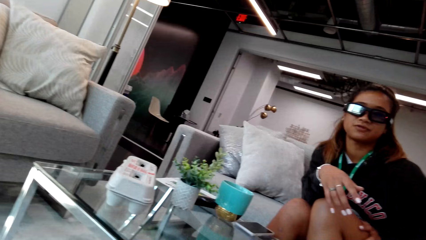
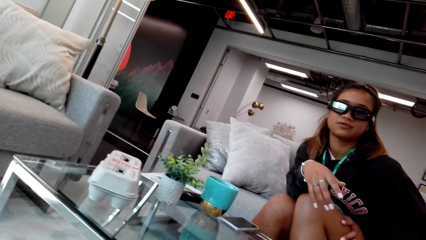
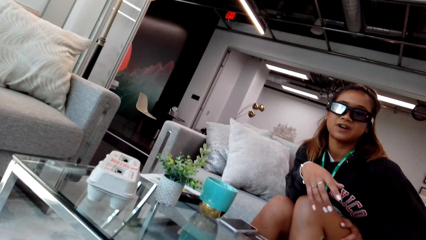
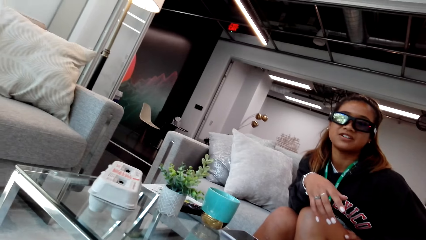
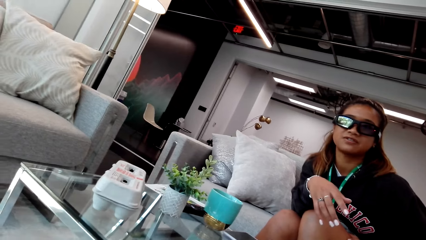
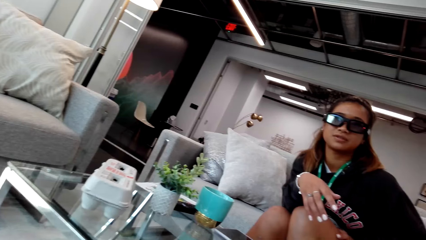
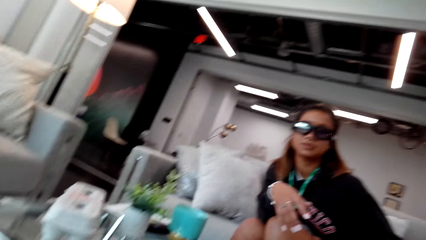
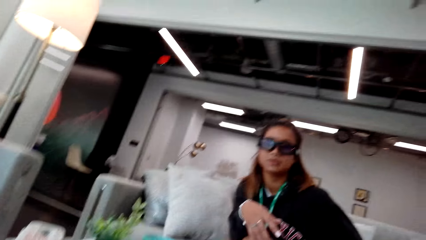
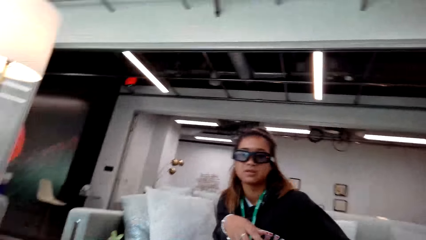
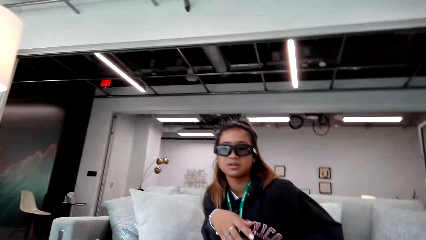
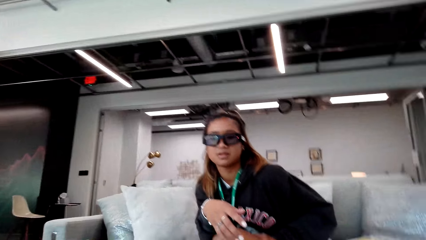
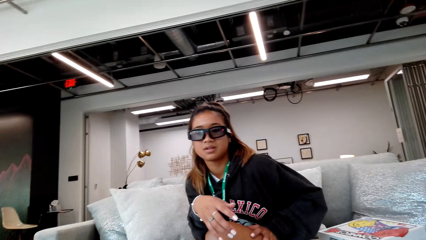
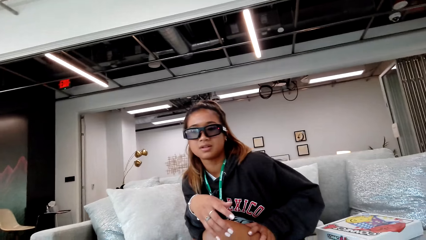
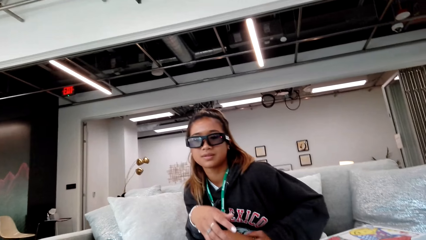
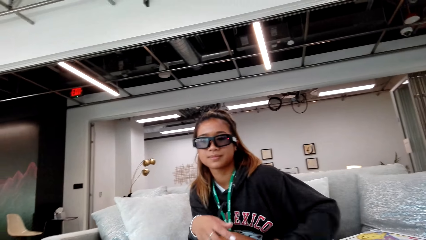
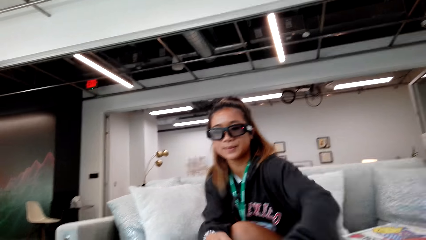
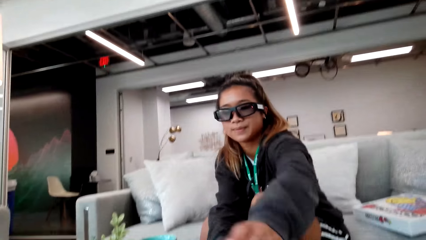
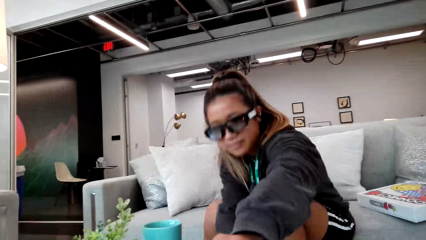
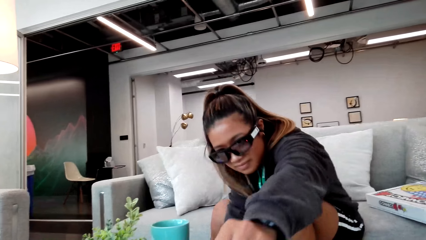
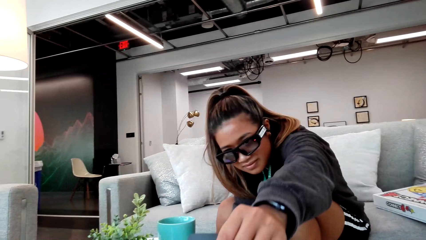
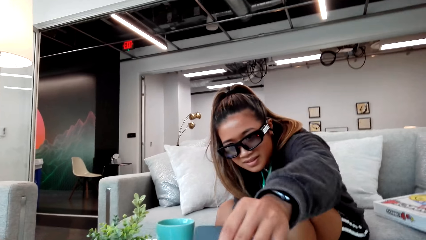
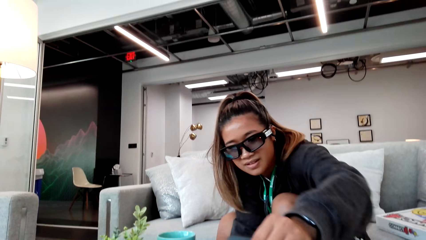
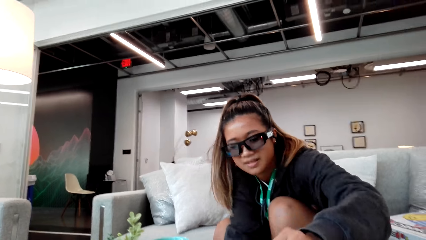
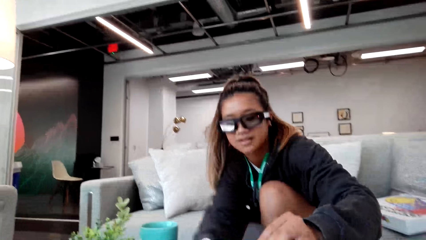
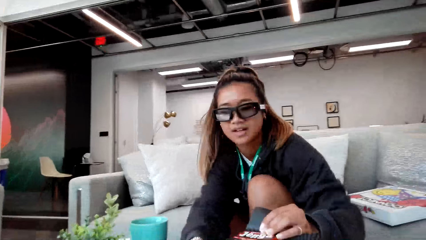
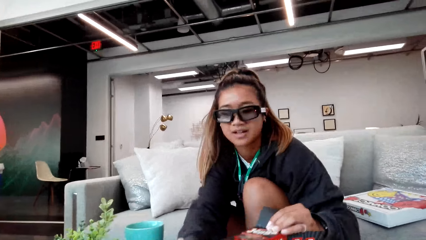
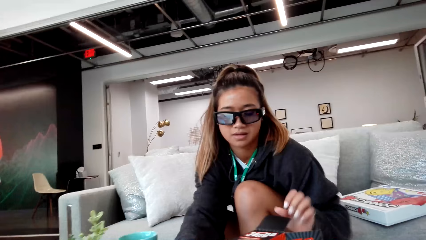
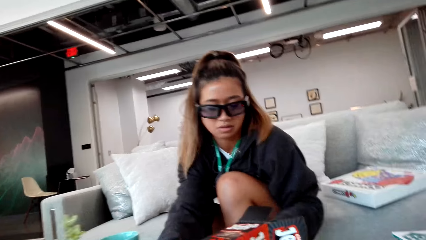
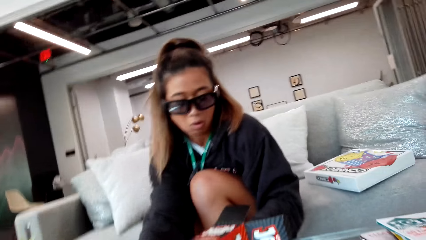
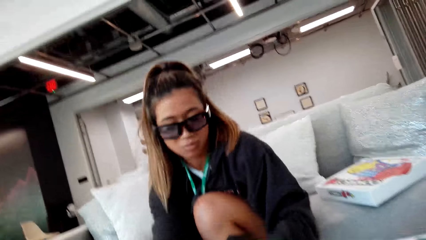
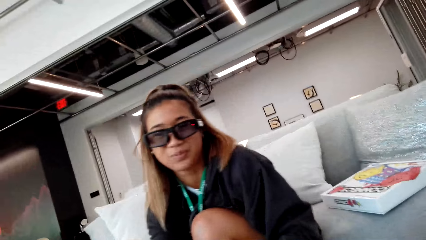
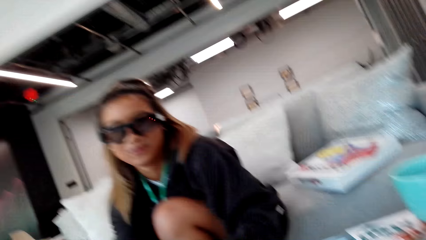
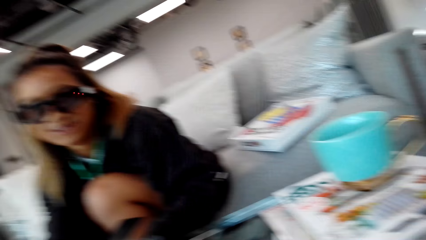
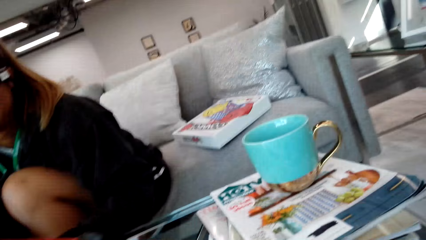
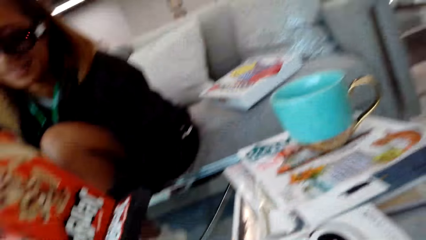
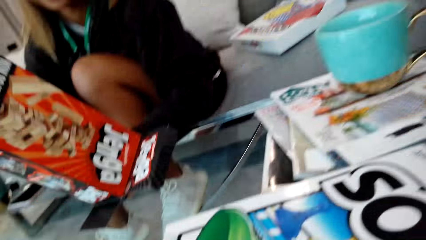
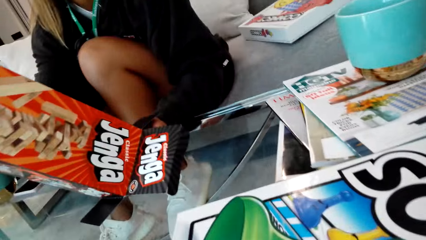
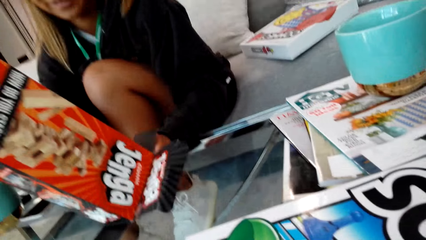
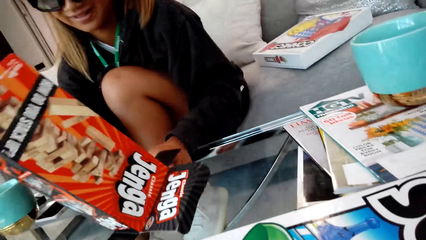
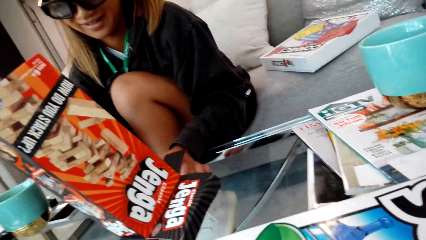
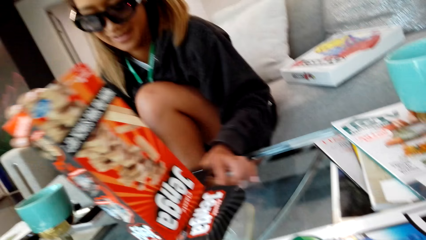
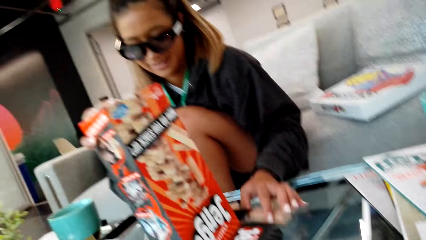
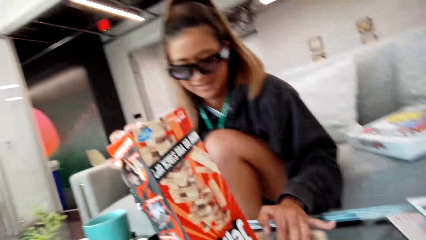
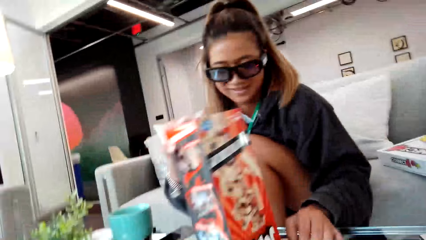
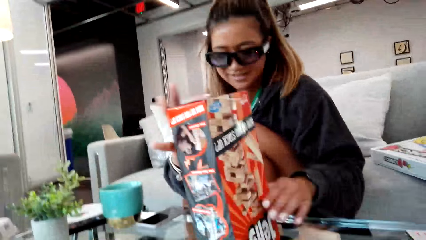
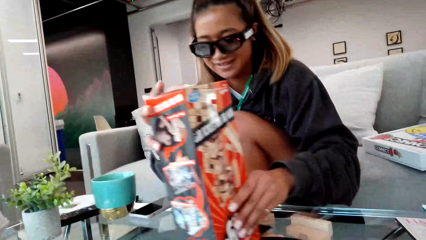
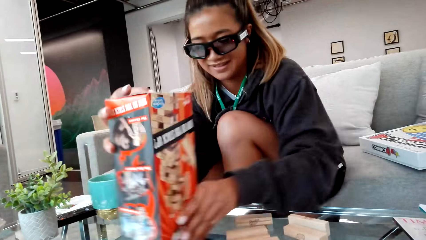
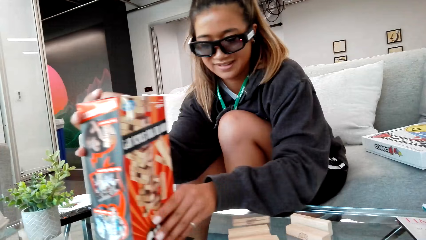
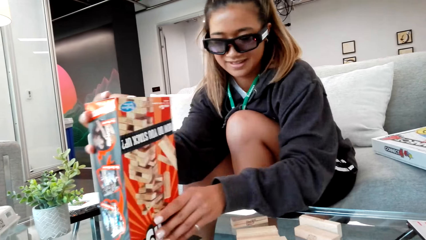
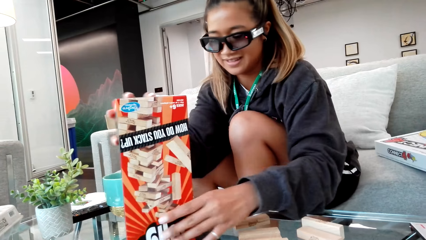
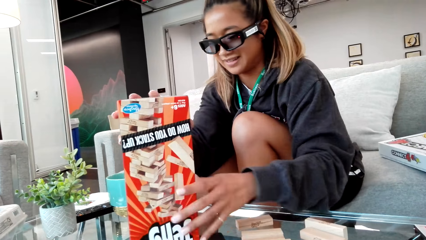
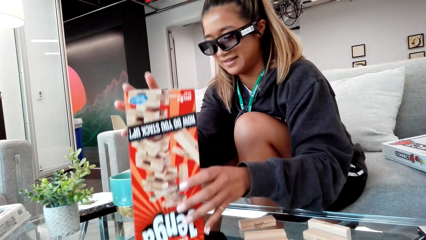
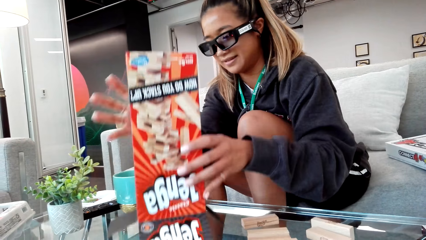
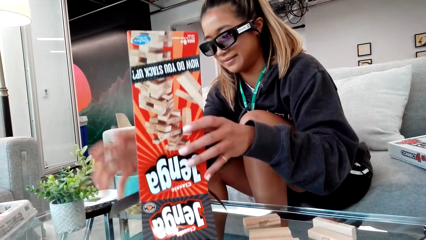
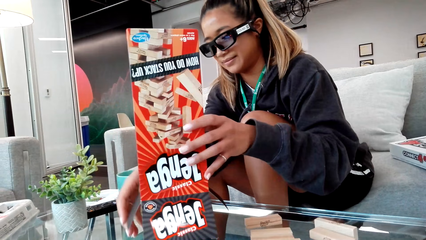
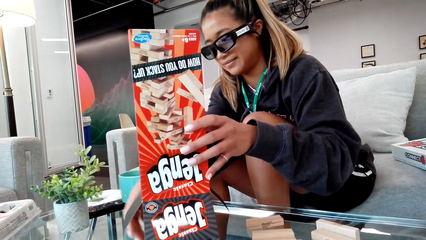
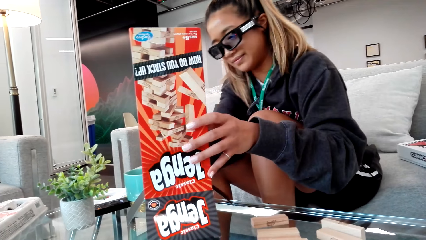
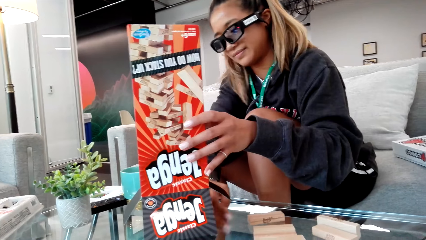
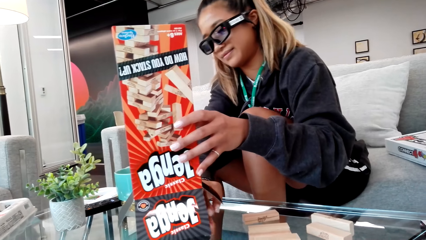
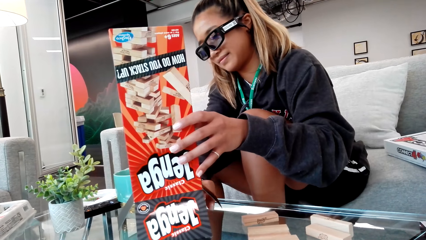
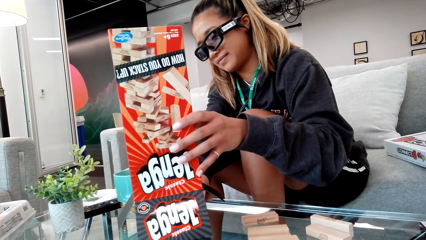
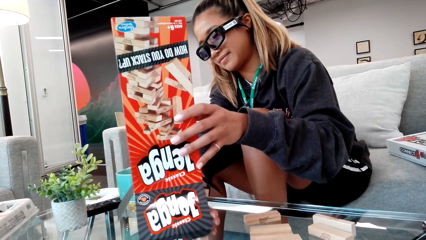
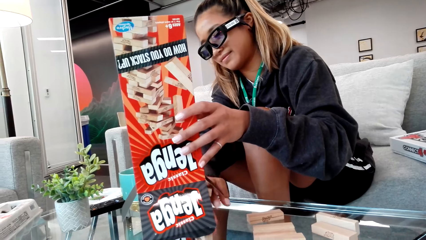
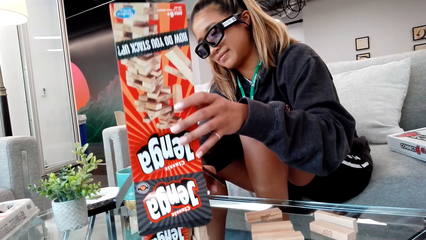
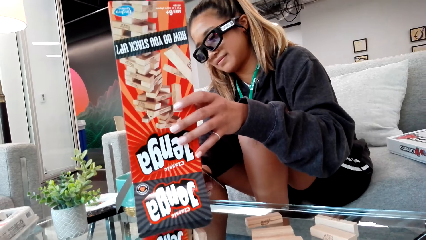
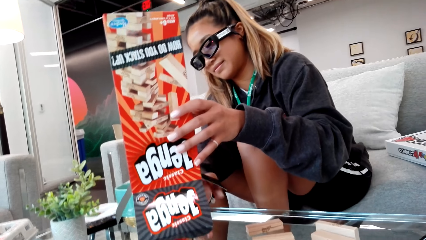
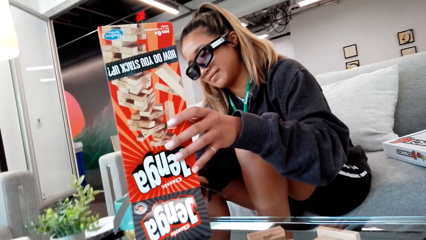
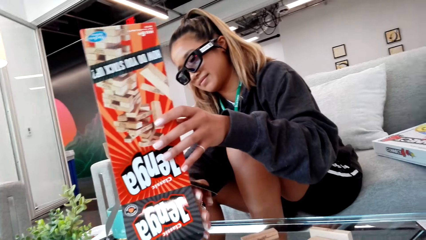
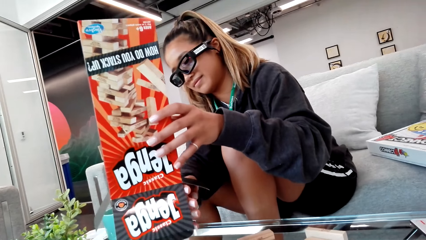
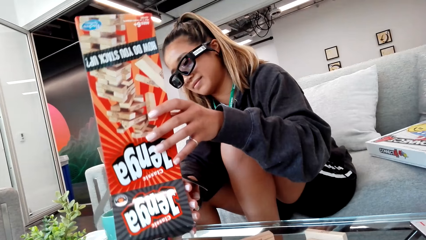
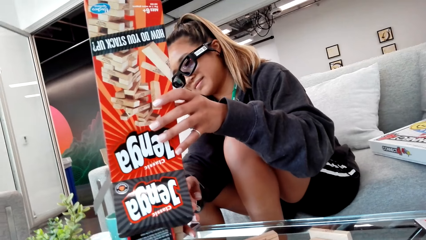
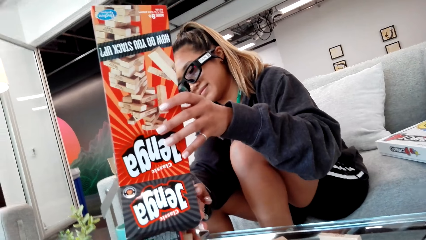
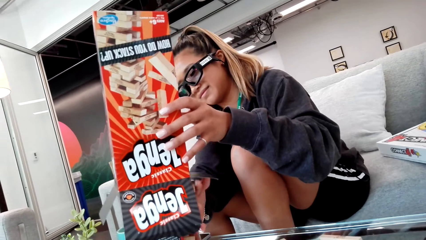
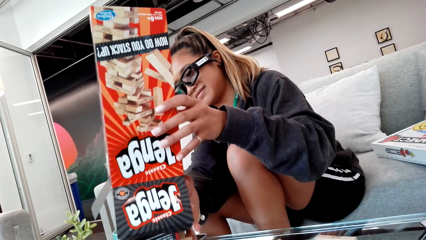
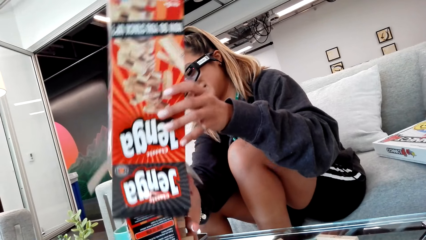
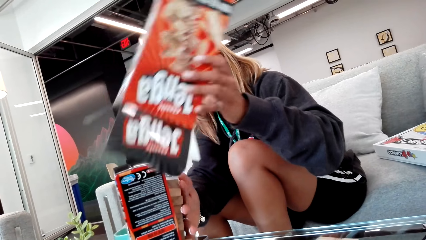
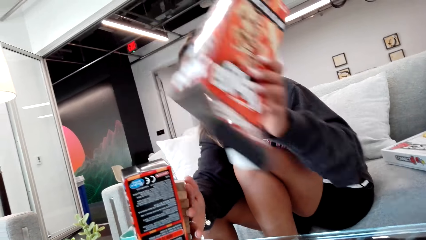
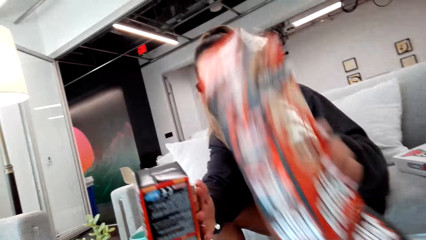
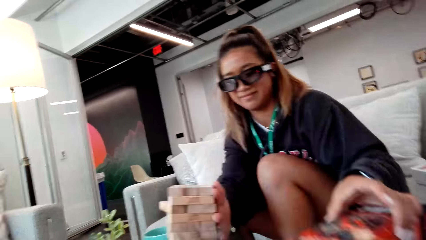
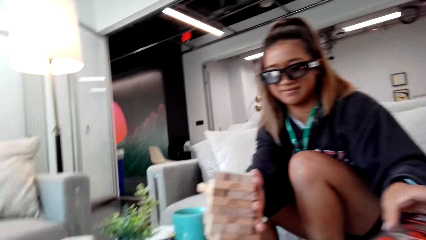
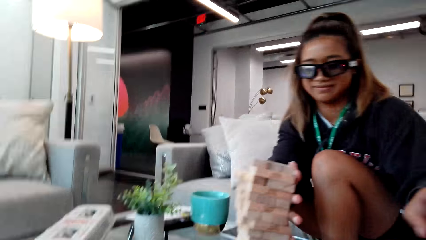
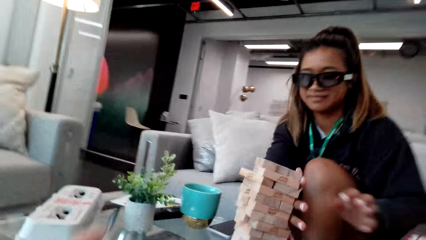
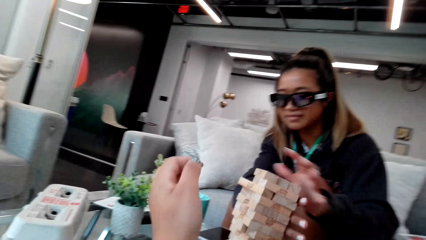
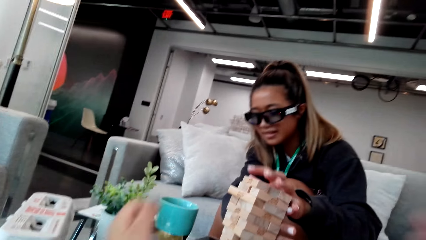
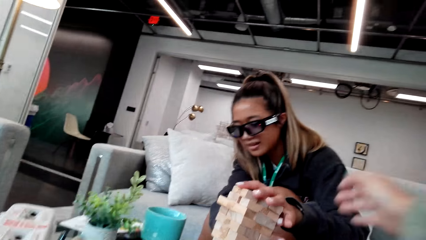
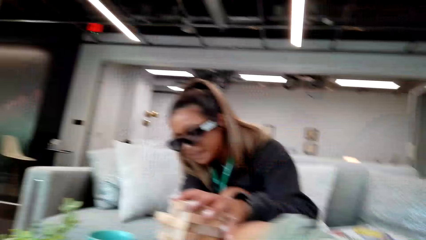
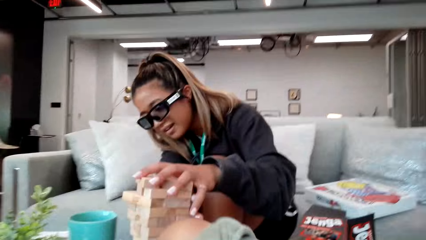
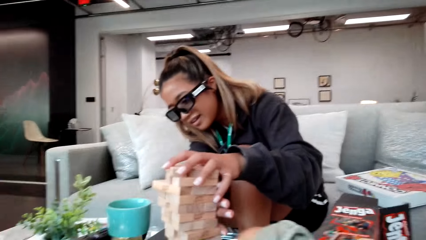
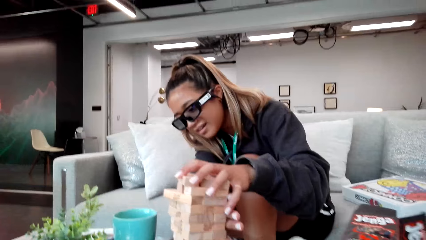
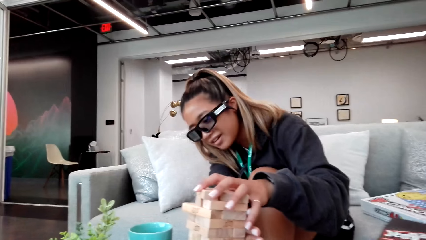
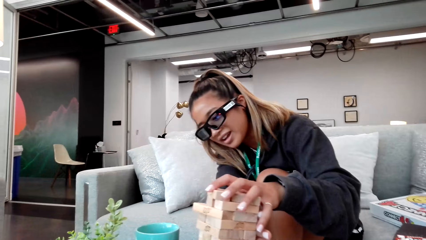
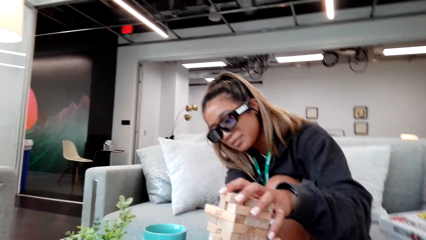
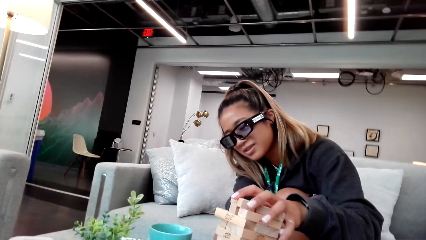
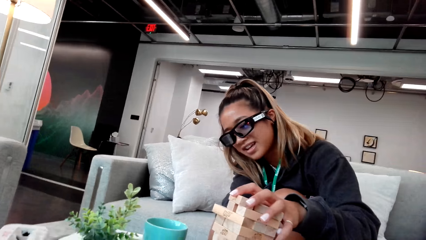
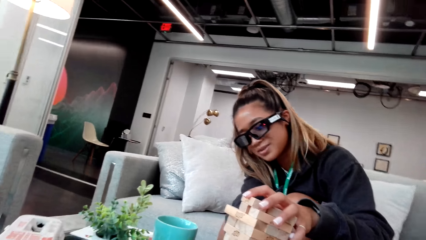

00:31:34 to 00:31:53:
A person picks the jenga blocks box. The person gets out the jenga blocks. The camera wearer stretches her hand towards the jenga game blocks. The person arranges the jenga game blocks.
